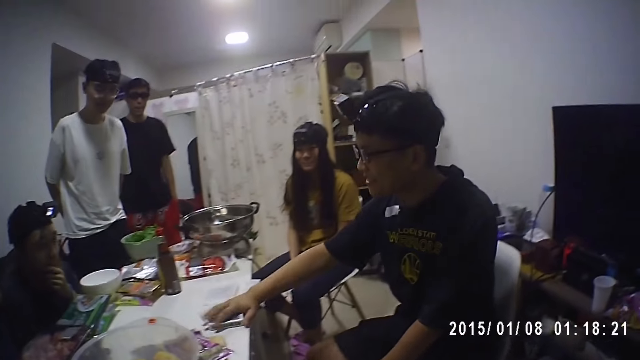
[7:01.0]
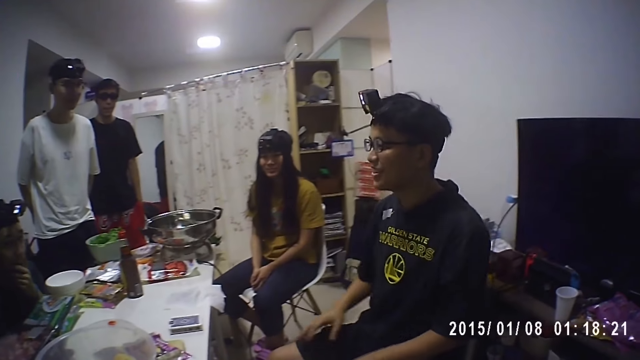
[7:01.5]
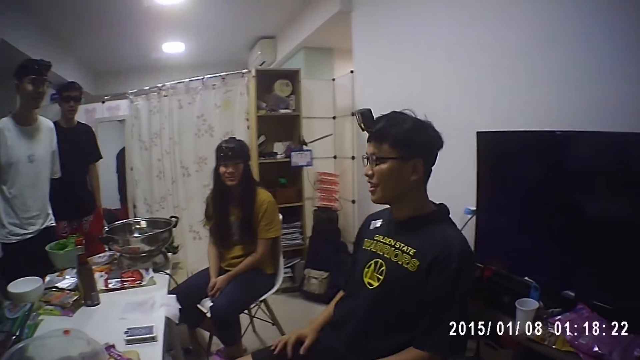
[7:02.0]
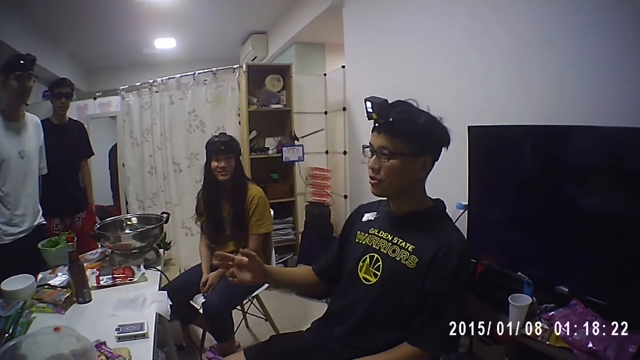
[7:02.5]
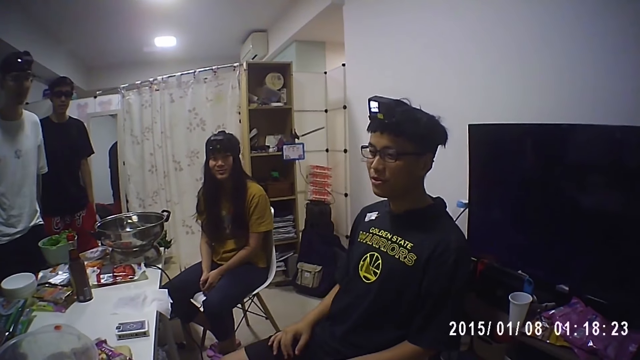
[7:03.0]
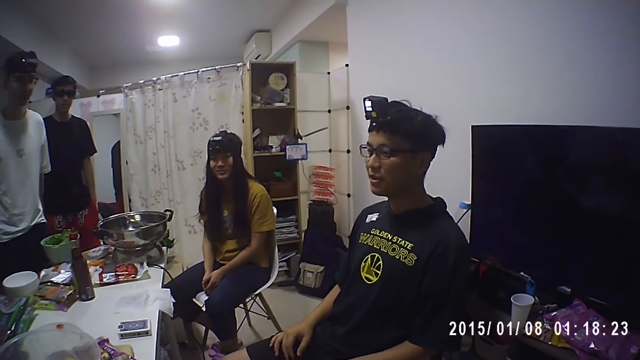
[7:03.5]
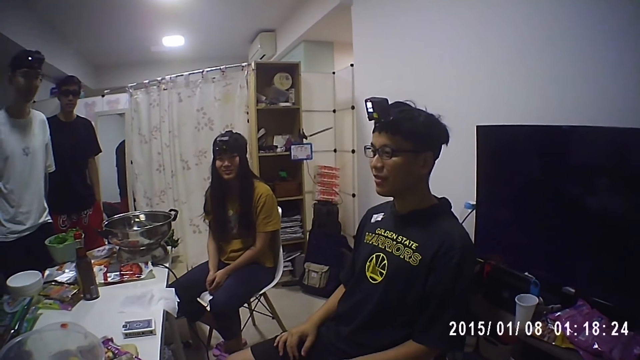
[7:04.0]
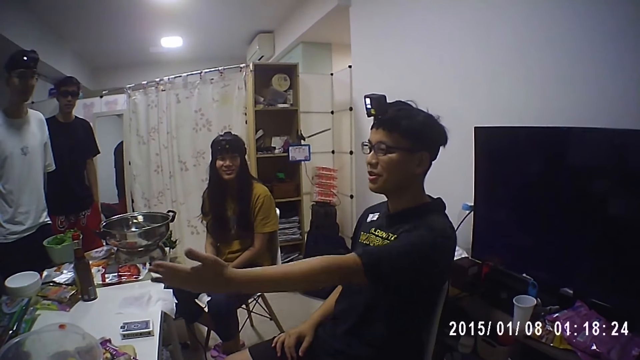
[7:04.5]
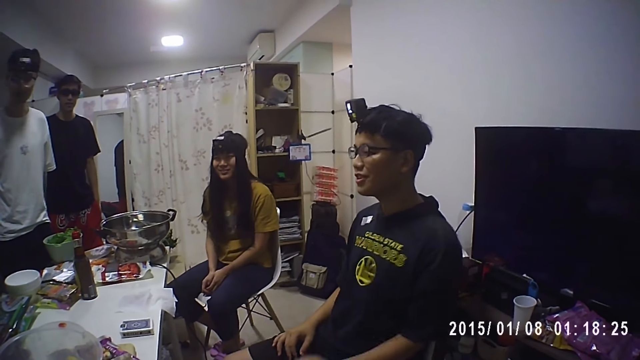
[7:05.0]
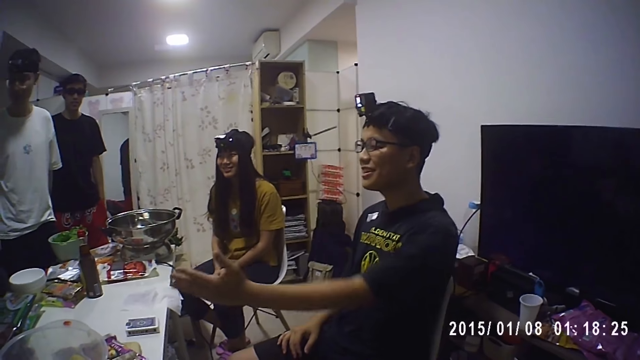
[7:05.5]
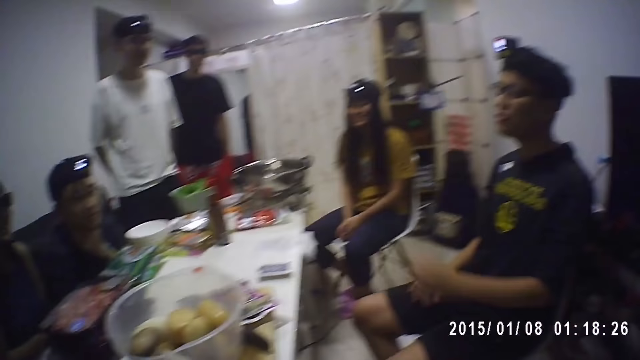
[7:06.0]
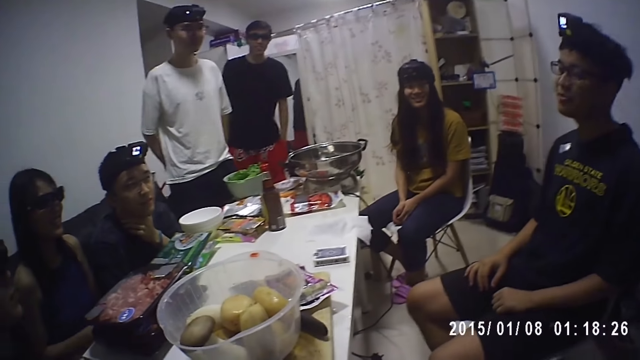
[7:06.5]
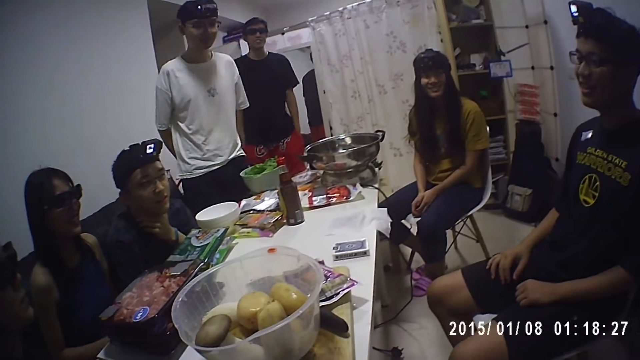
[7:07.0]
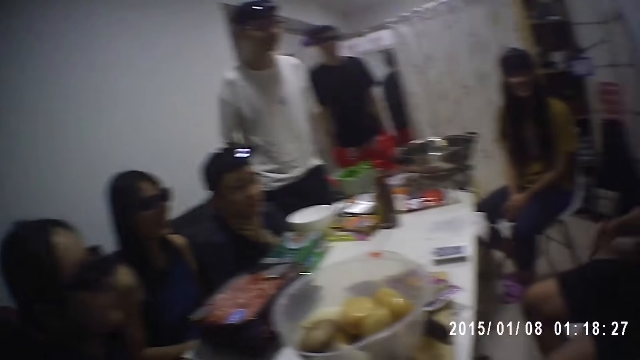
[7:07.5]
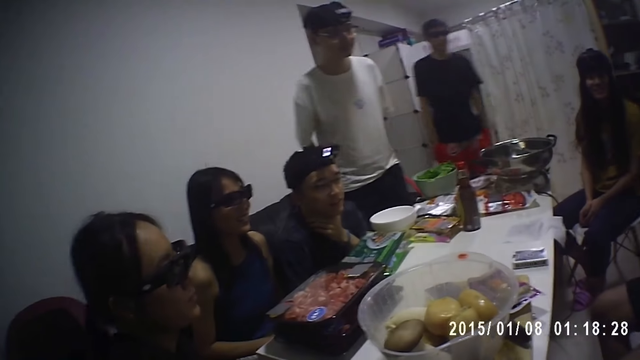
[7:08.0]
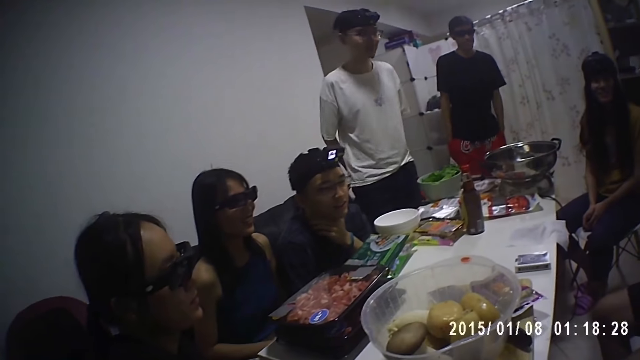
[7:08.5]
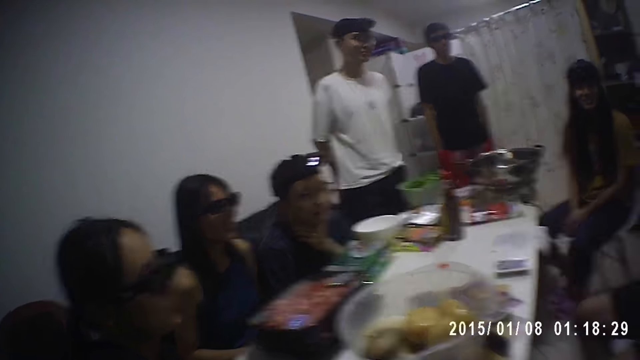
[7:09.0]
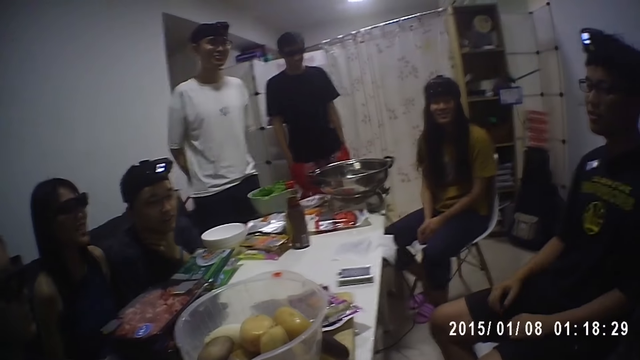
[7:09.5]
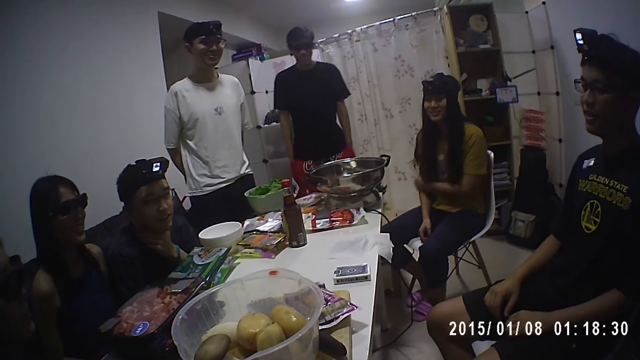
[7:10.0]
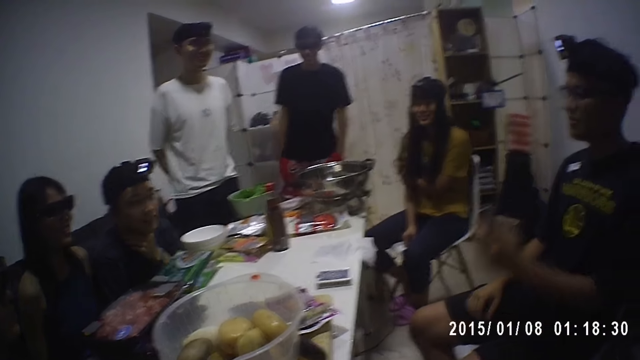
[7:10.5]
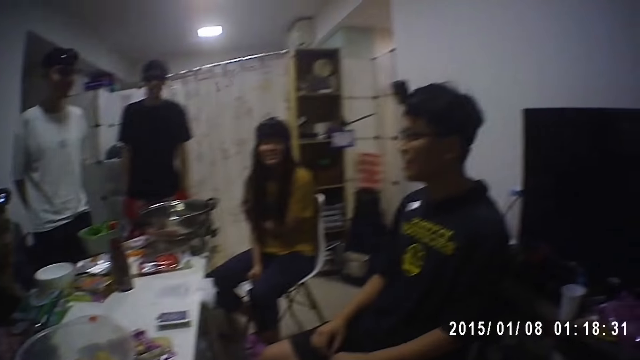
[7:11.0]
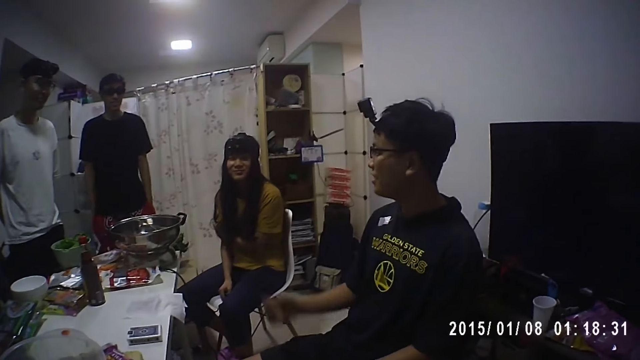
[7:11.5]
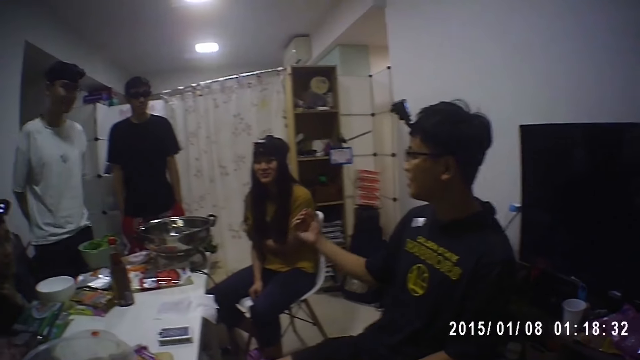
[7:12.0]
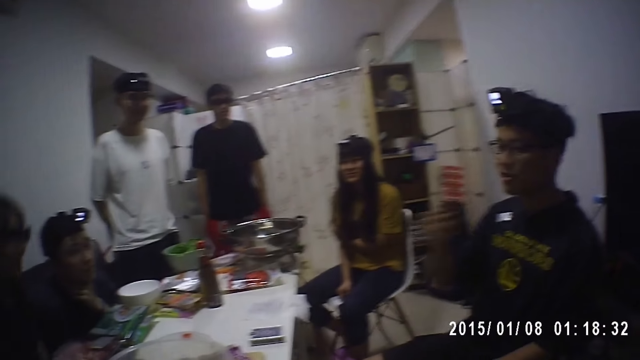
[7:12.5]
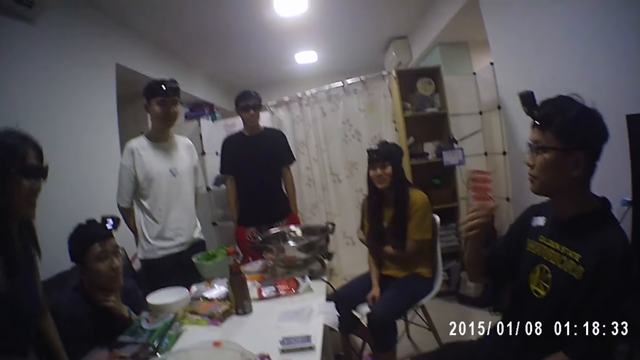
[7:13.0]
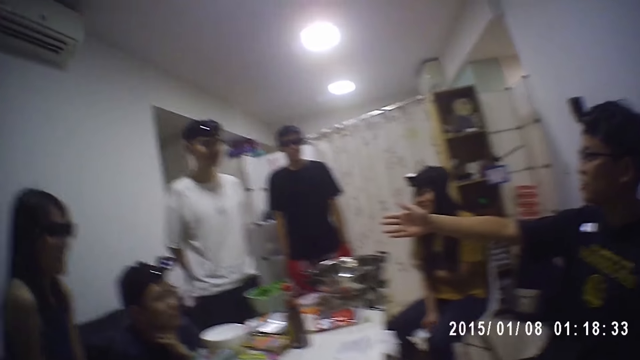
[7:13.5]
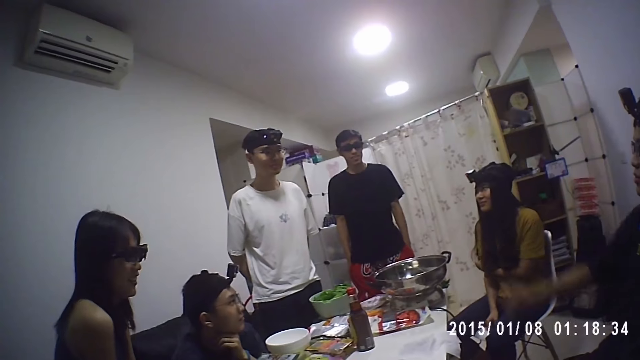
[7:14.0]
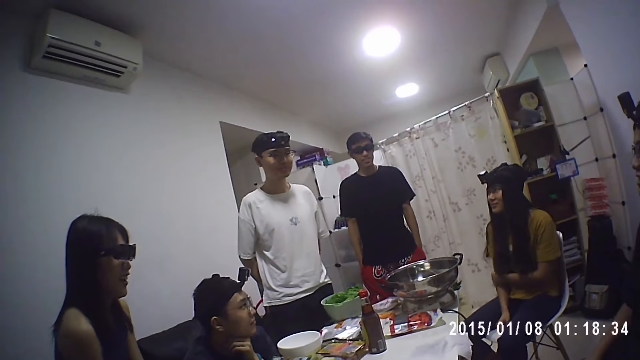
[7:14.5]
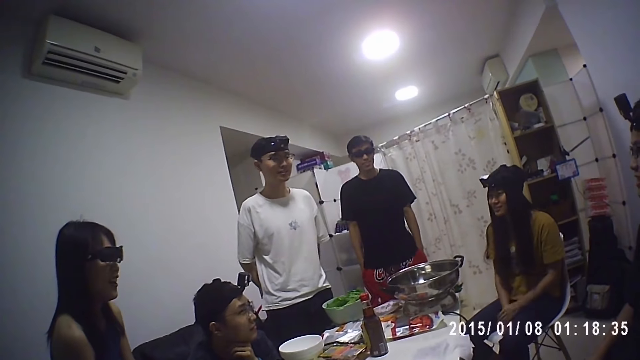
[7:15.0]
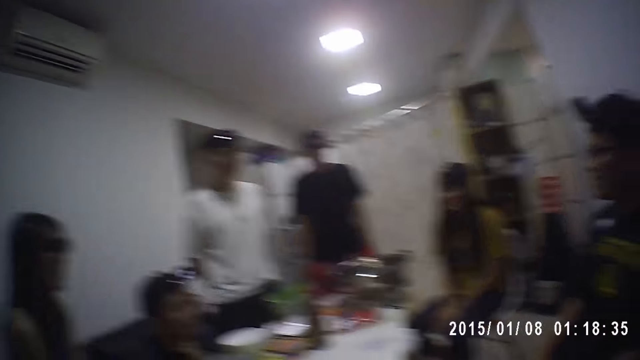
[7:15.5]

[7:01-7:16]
A person moves his hands. Another person touches her right hand. A third person stands.

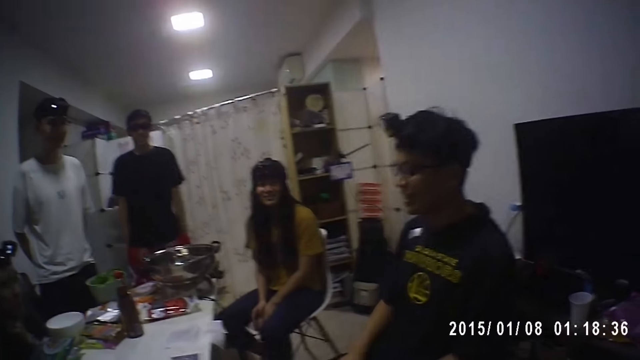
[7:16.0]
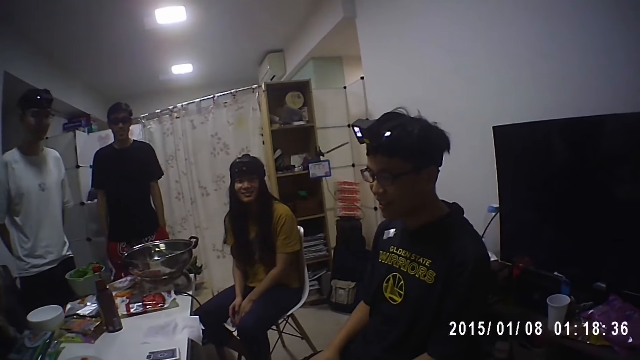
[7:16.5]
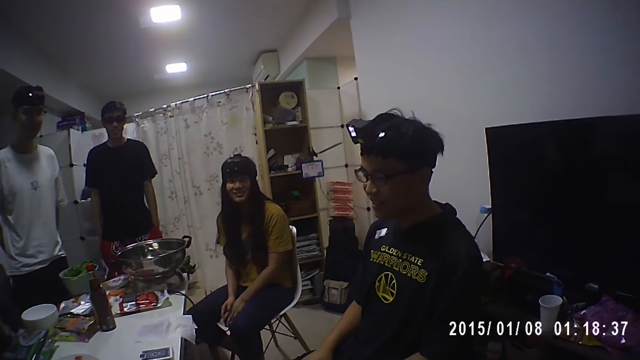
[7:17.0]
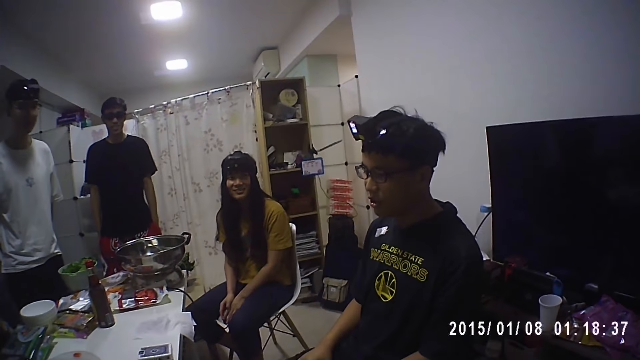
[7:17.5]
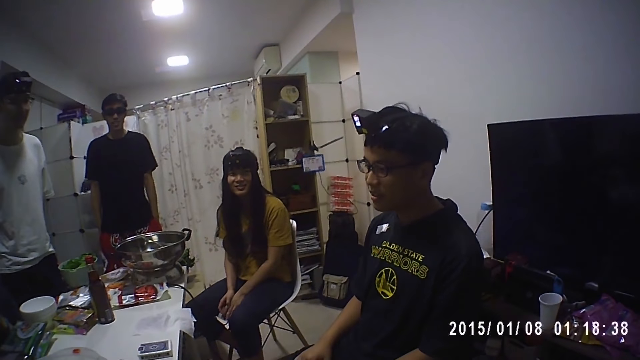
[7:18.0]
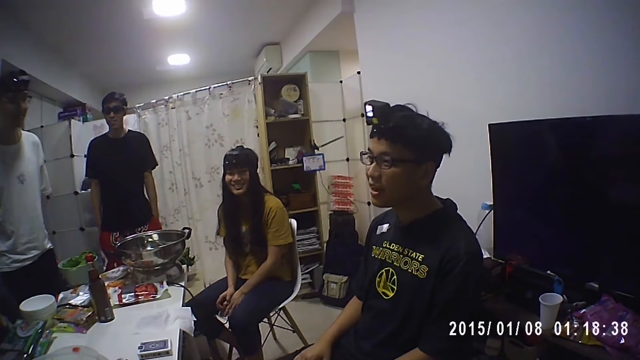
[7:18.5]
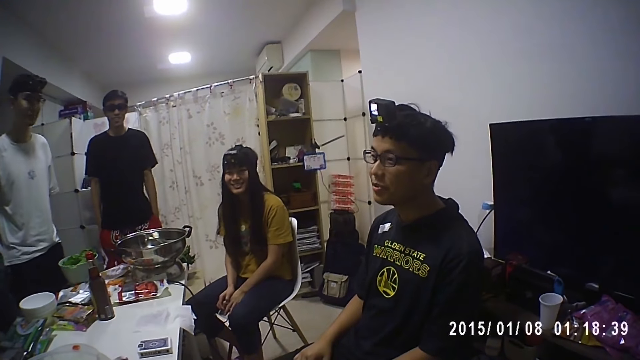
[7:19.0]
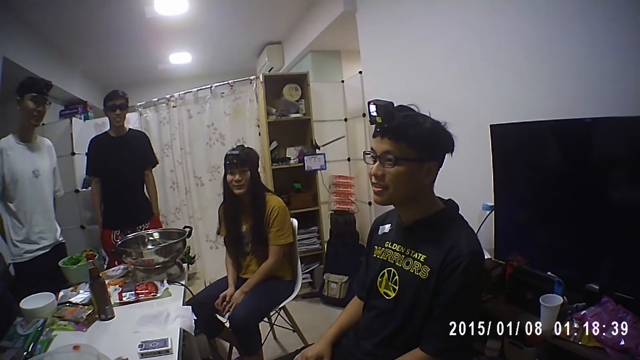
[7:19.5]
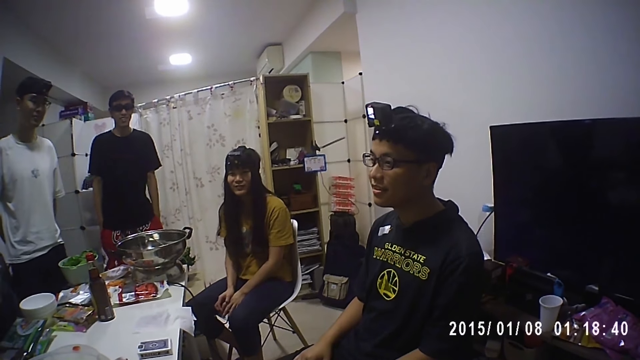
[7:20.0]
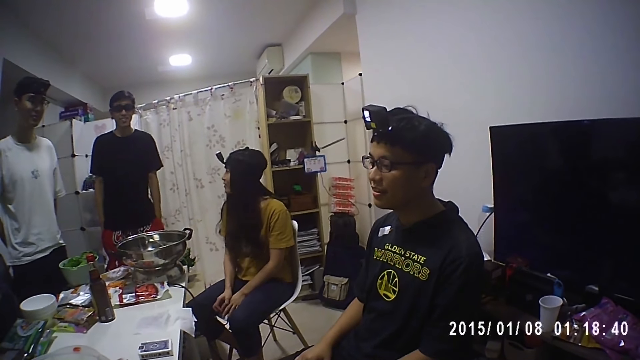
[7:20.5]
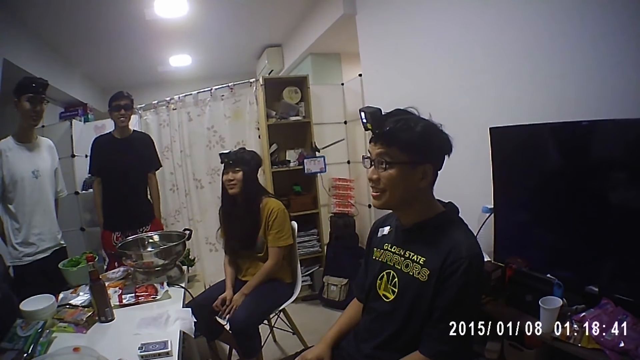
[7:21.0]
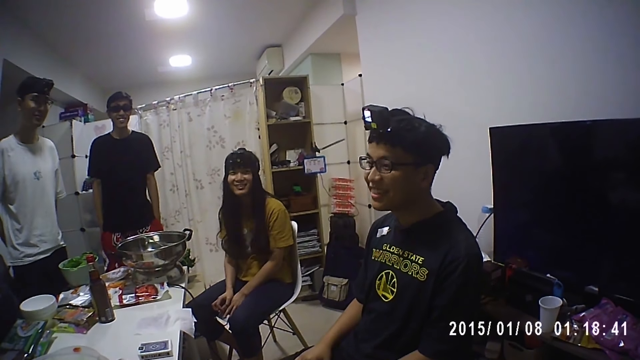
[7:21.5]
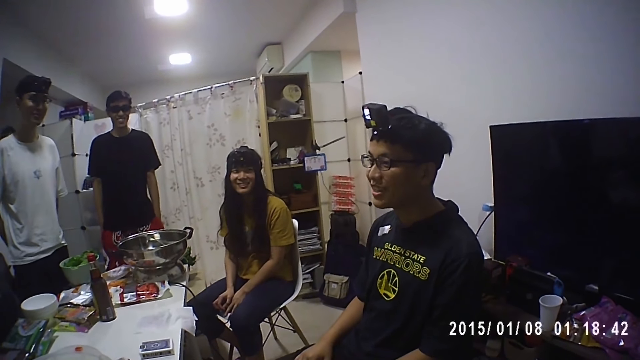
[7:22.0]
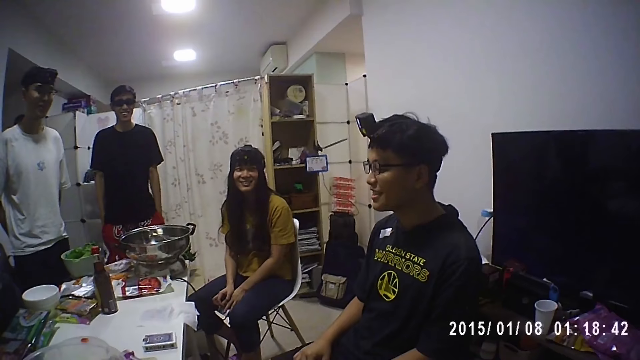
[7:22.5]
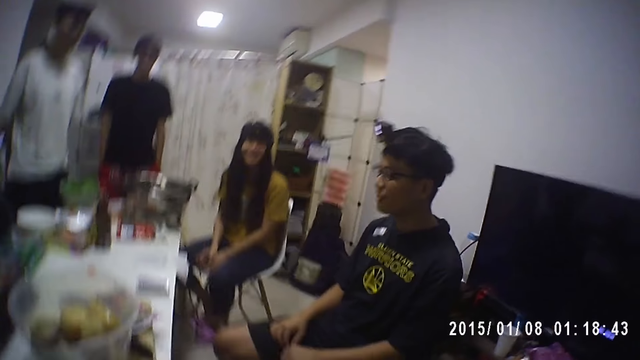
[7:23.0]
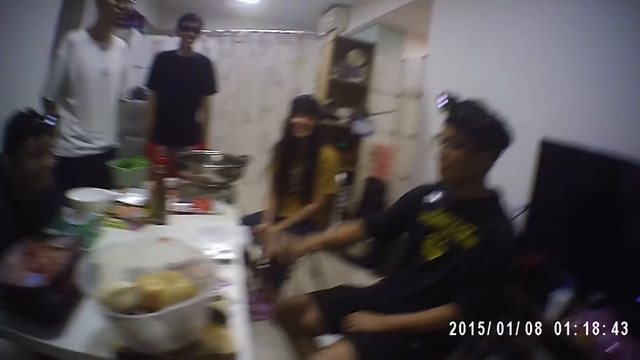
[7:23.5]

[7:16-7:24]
A person looks around.
